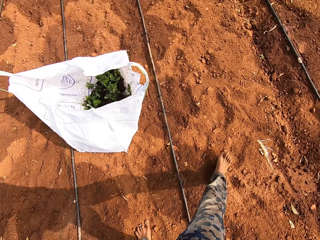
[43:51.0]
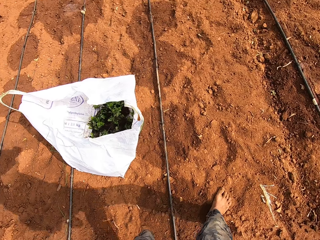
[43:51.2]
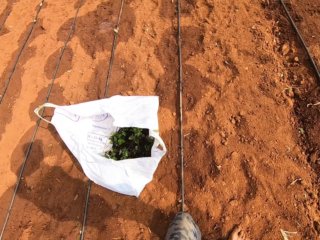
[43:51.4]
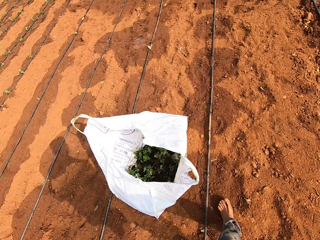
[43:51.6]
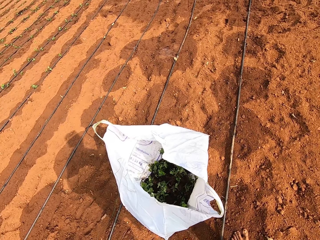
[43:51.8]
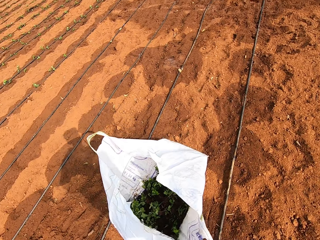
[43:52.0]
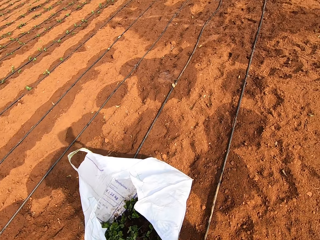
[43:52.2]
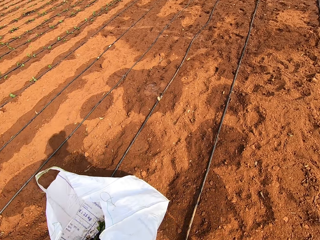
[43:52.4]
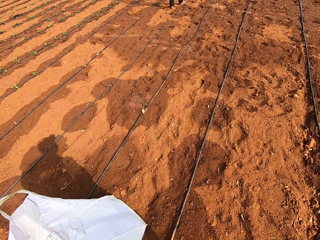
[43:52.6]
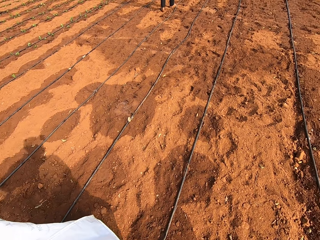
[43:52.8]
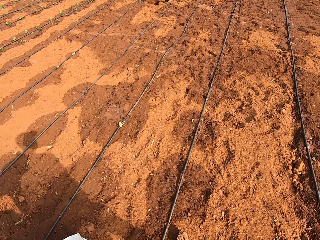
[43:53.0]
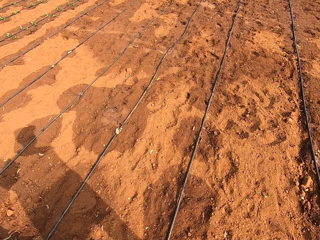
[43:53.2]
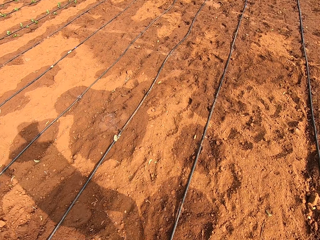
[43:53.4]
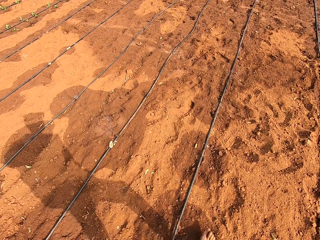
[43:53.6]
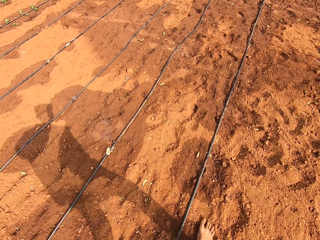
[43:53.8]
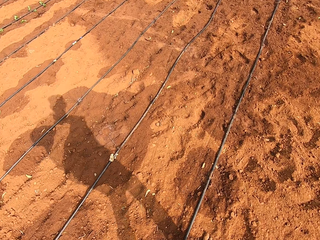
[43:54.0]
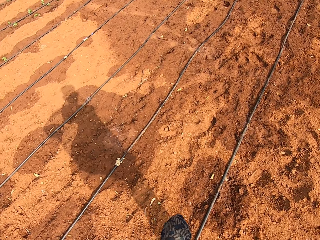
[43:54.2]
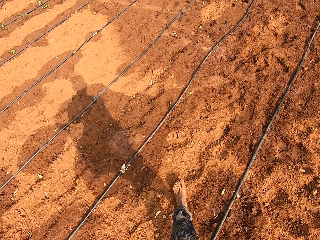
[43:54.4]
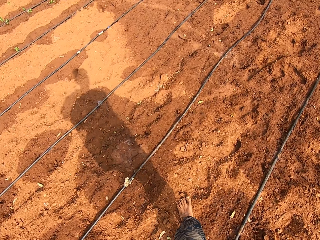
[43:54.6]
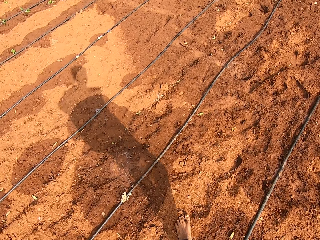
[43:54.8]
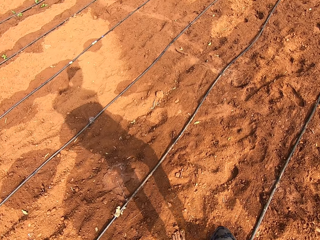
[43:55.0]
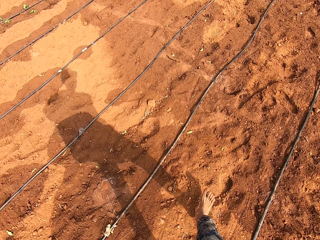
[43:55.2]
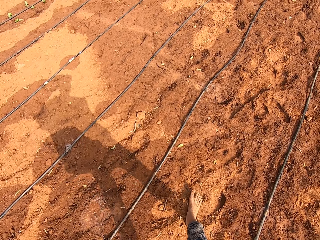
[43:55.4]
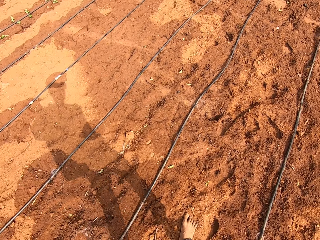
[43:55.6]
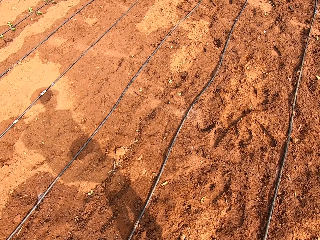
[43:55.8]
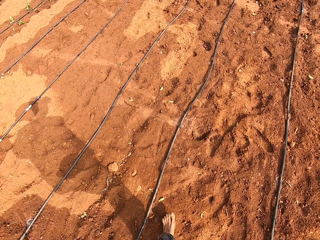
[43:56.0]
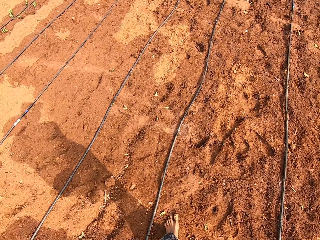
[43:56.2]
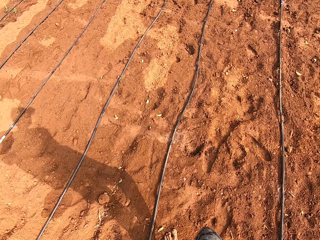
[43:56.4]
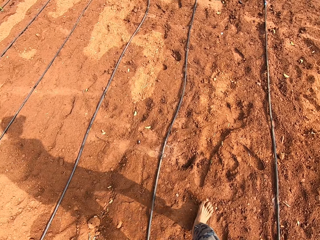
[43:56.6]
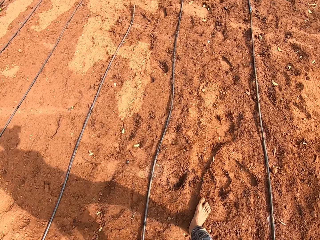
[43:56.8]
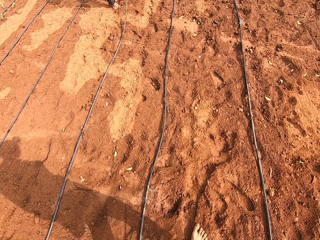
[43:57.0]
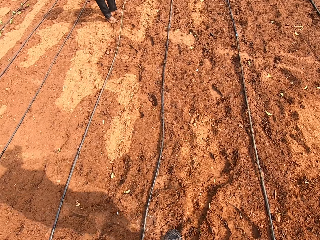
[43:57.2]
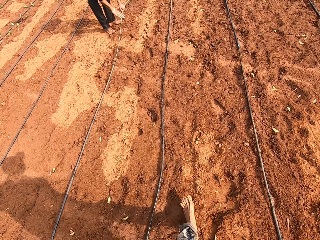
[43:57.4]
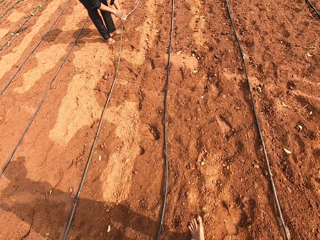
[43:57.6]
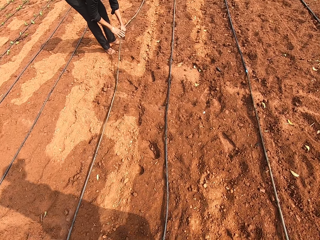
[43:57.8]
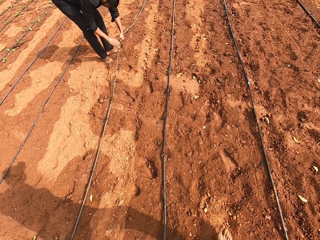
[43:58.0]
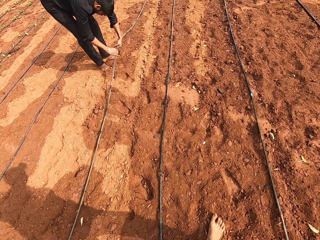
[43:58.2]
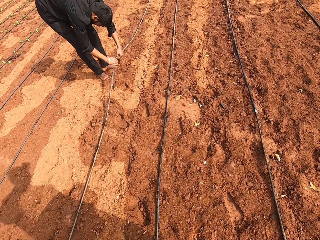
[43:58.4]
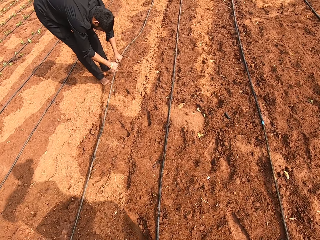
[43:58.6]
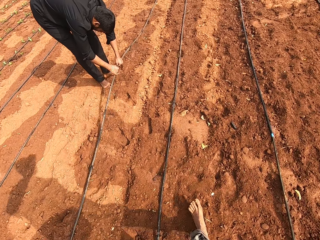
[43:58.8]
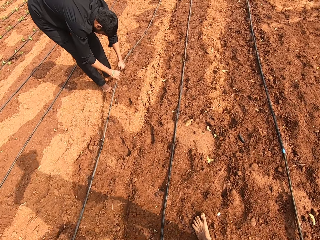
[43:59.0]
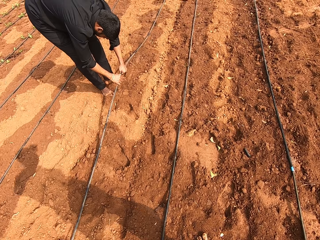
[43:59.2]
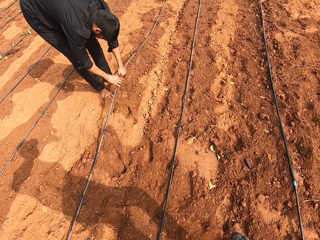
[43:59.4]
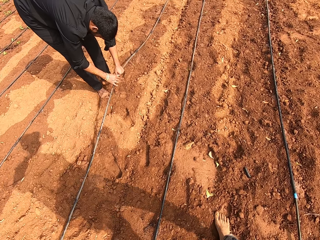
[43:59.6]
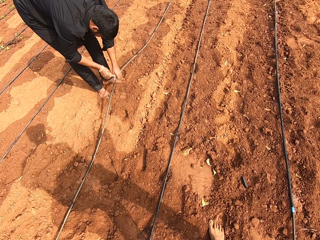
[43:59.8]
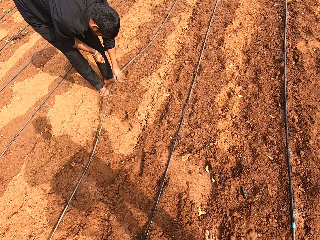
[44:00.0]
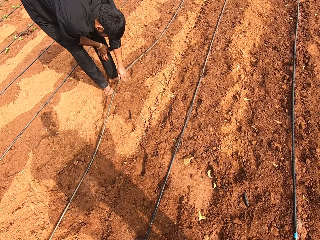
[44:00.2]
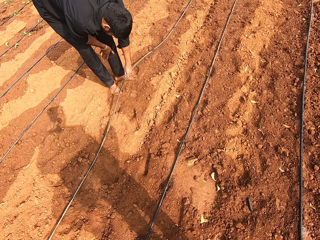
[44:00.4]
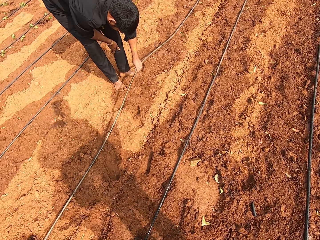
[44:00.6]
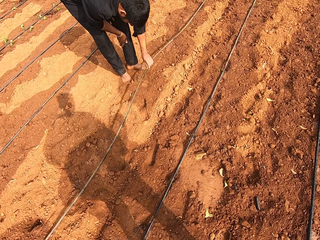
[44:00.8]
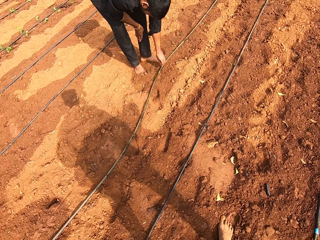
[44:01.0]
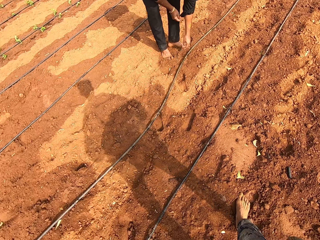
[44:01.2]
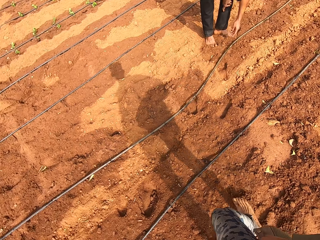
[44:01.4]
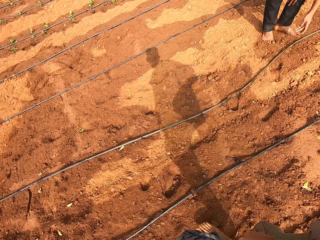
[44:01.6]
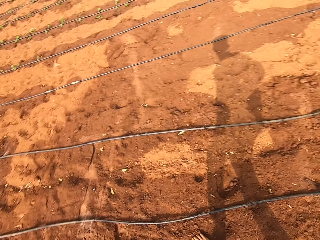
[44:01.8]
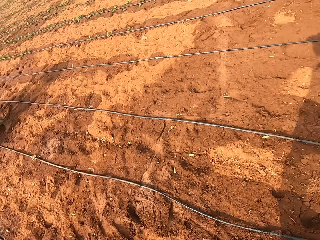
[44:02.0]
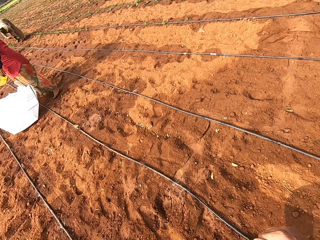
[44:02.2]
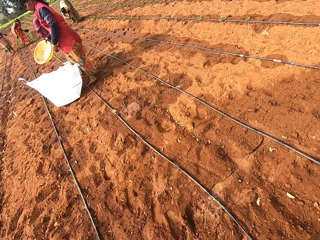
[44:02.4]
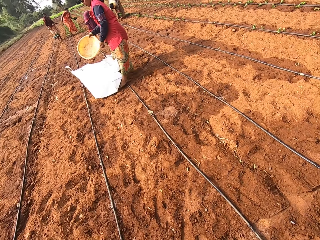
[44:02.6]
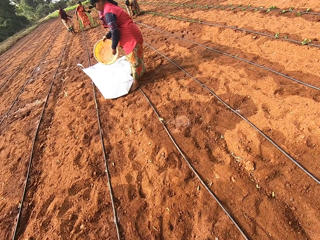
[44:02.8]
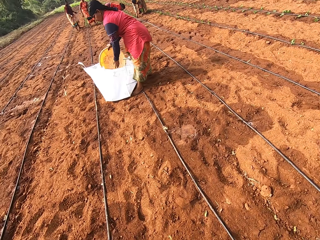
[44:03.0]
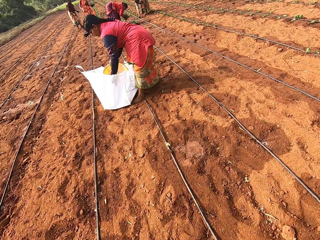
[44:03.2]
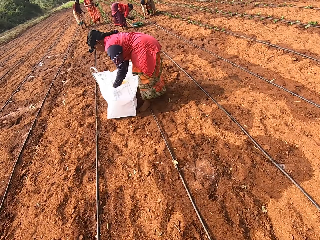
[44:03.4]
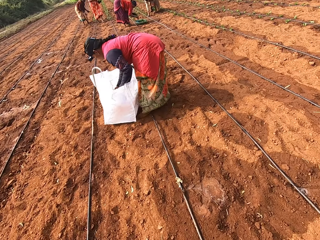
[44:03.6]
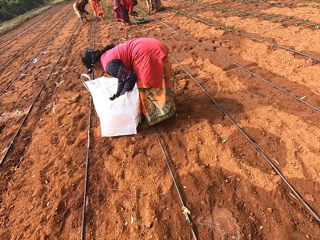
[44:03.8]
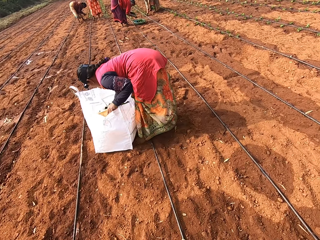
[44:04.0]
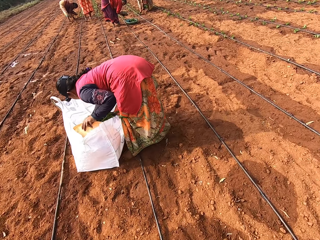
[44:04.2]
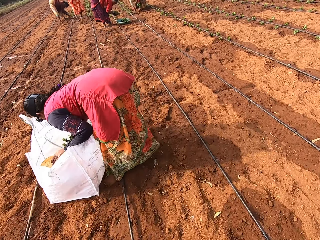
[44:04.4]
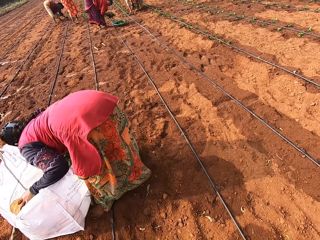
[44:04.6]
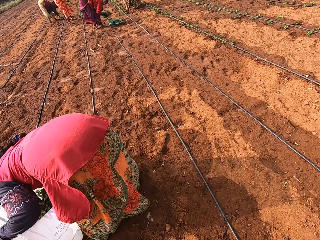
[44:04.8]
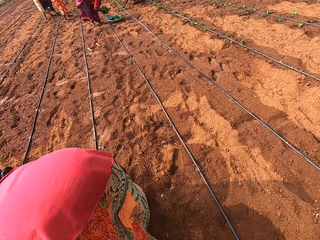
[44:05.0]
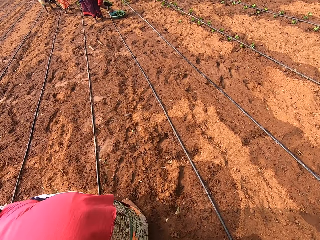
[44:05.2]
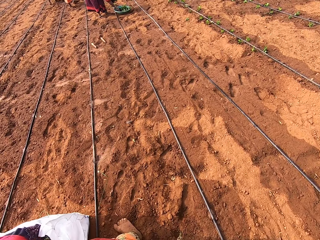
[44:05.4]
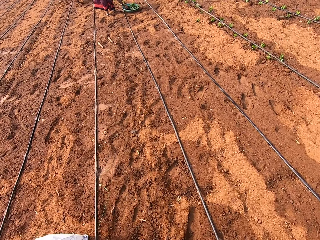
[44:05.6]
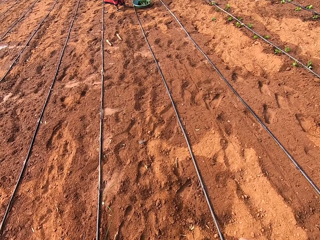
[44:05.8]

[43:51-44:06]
A man hits an irrigation pipe on the farmland with his right hand. The man drops the irrigation pipe on the farmland with his left hand. A woman dips a bowl in the sack on the farmland with her right hand.

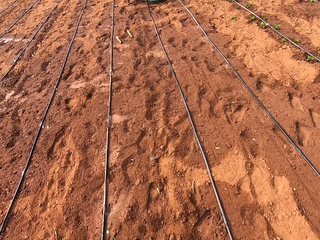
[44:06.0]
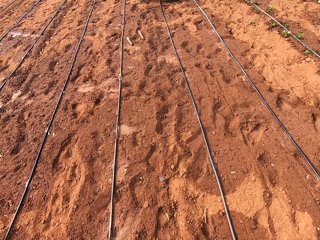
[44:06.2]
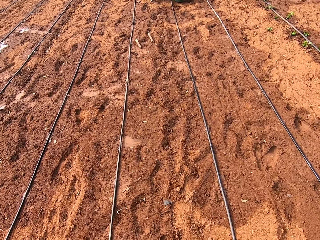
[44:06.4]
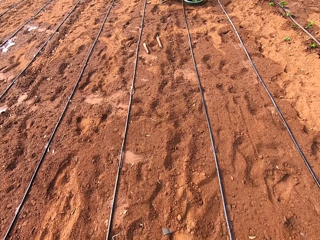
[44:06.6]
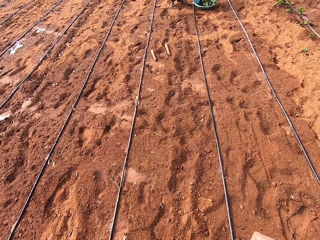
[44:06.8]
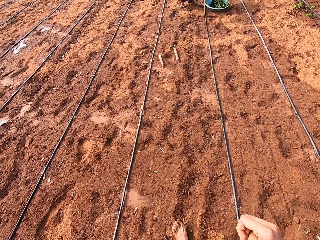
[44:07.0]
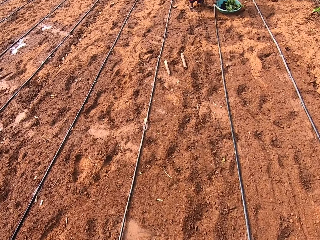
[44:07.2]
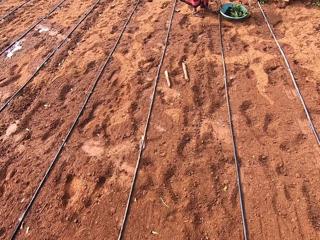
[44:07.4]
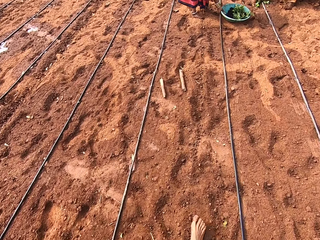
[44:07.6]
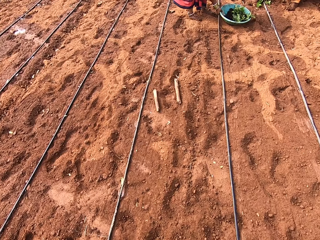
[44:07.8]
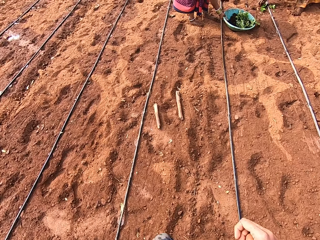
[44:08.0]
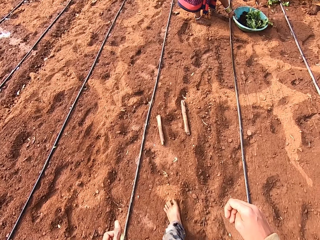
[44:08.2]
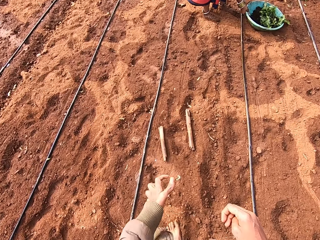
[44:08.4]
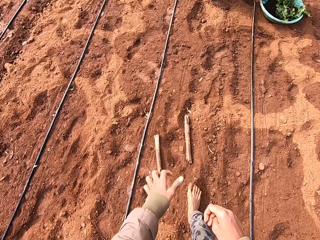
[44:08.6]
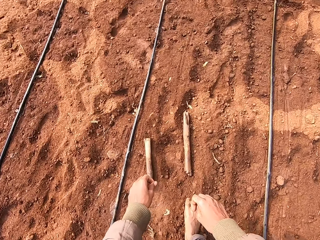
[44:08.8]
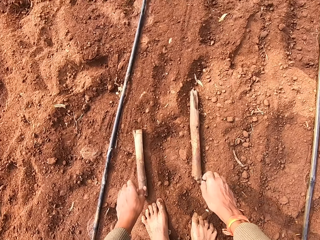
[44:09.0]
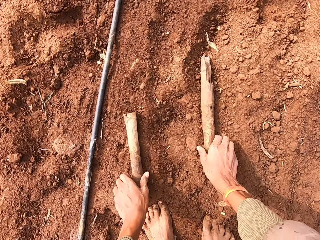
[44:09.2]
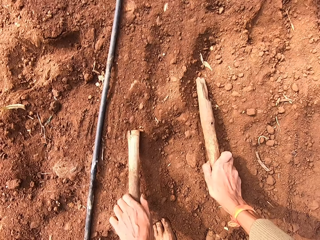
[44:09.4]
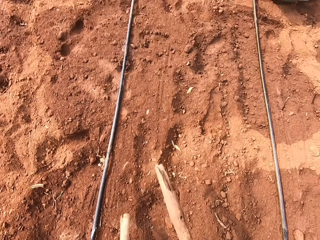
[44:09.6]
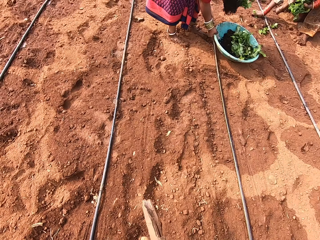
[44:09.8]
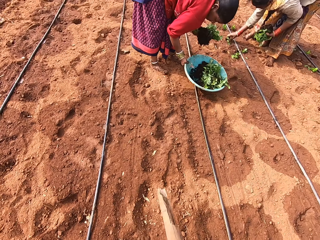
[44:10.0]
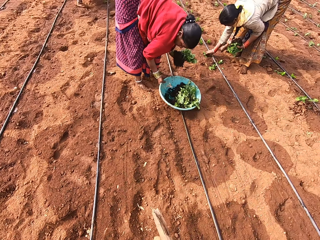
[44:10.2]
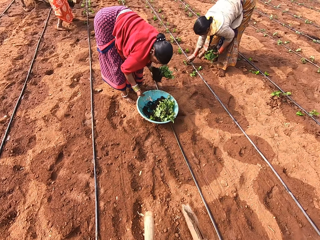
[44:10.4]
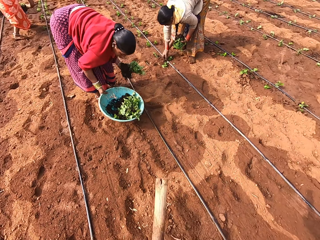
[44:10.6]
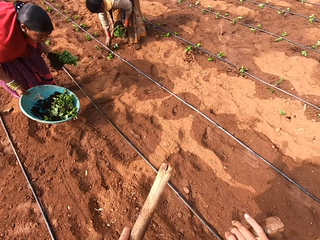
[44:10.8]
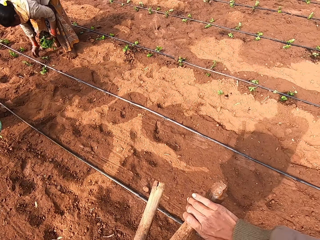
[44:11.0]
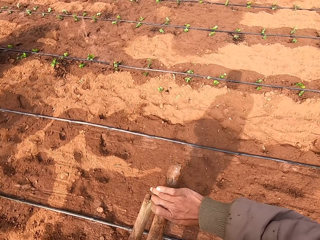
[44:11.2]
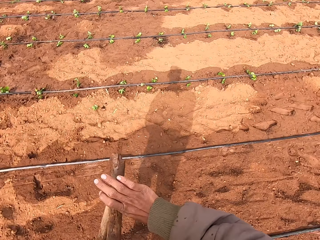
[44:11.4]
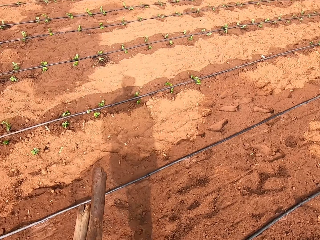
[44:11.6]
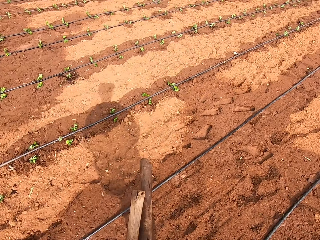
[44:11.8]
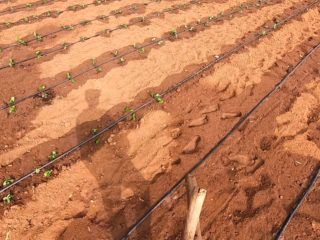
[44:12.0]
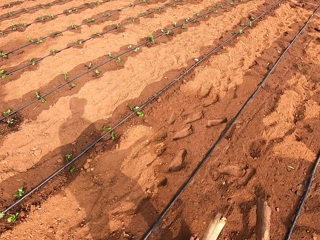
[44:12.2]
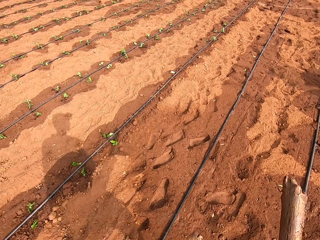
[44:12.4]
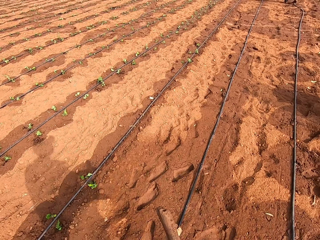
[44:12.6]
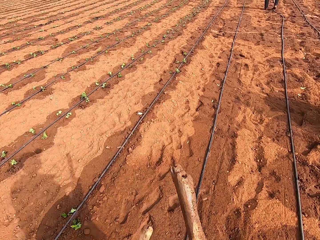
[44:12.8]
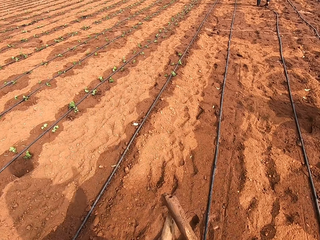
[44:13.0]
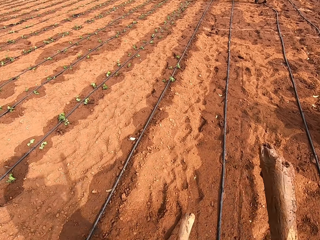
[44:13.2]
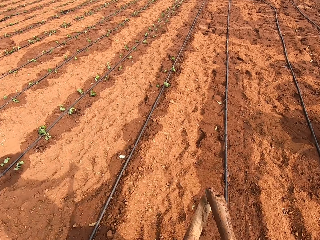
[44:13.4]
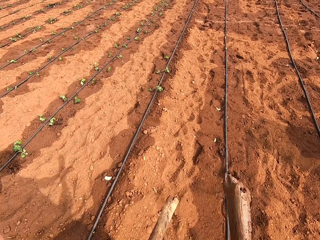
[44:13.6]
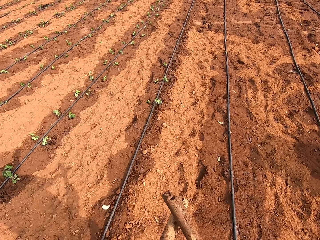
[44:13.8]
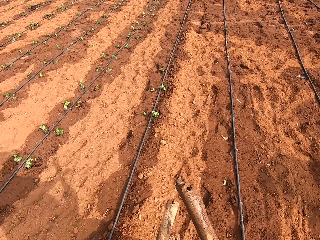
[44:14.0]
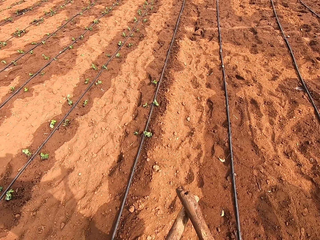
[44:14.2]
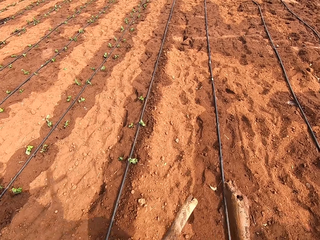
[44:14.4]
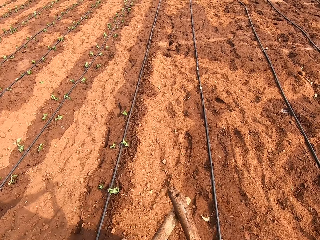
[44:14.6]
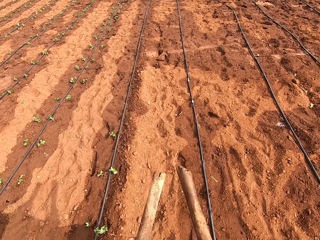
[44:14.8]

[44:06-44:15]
The camera wearer picks the stick from the farmland with his right hand. He picks the stick from the farmland with his left hand. A woman picks a bowl from the farmland with her right hand. The camera wearer hits the stick in his left hand with the stick in his right hand. He passes the stick from his right hand to his left hand. He walks. He passes the stick from his left hand to his right hand. He hits the stick in his left hand with the stick in his right hand.
